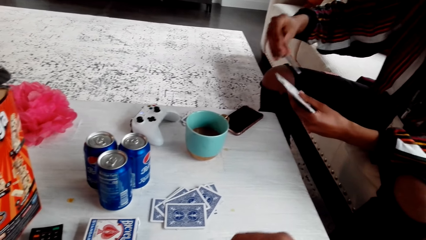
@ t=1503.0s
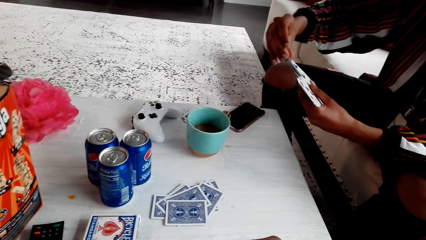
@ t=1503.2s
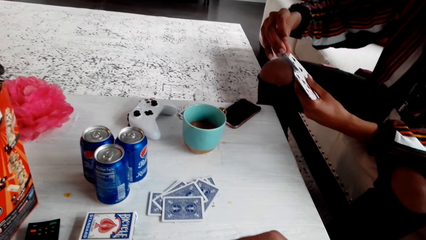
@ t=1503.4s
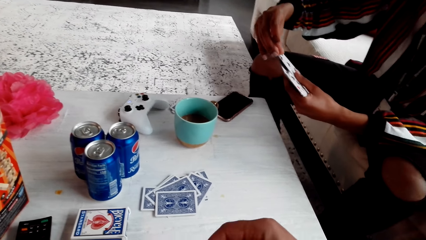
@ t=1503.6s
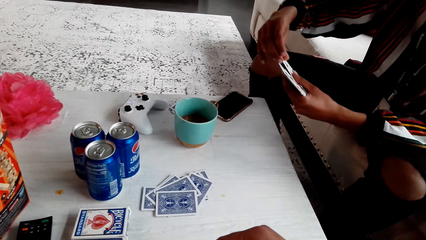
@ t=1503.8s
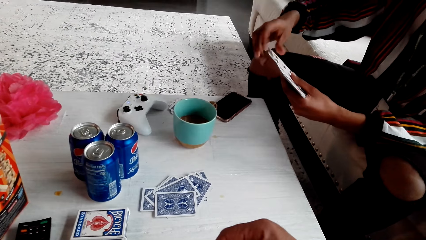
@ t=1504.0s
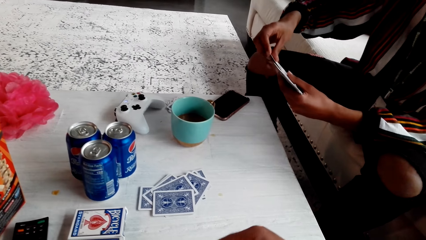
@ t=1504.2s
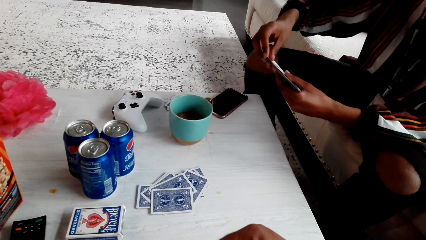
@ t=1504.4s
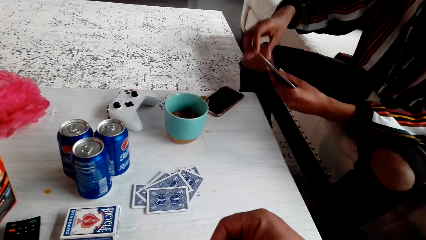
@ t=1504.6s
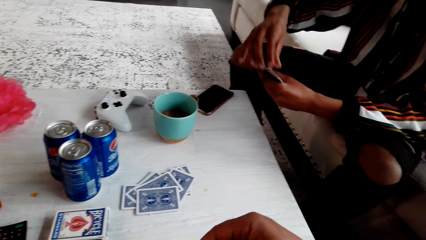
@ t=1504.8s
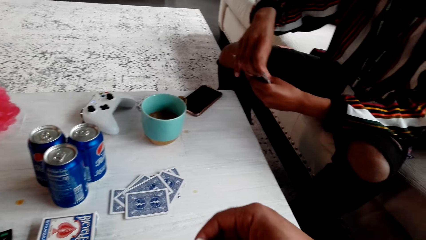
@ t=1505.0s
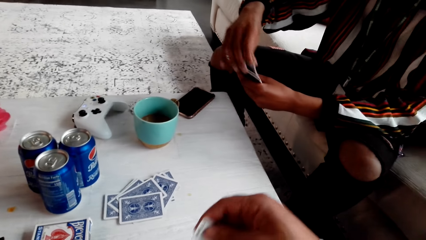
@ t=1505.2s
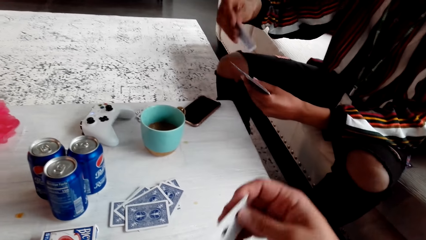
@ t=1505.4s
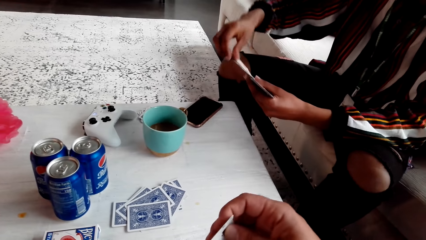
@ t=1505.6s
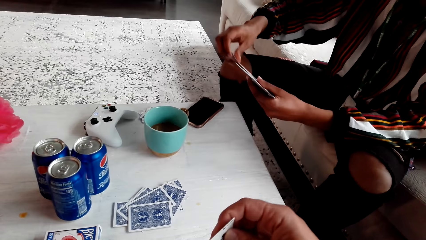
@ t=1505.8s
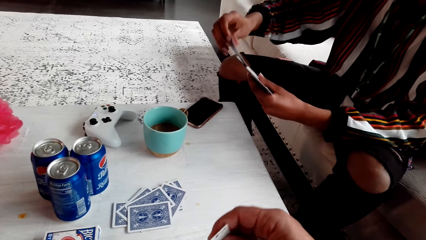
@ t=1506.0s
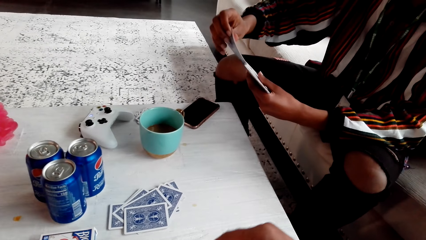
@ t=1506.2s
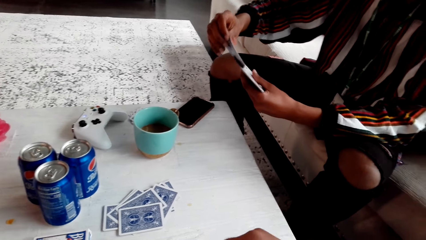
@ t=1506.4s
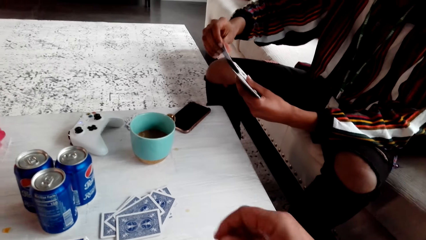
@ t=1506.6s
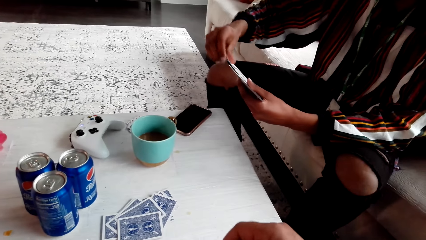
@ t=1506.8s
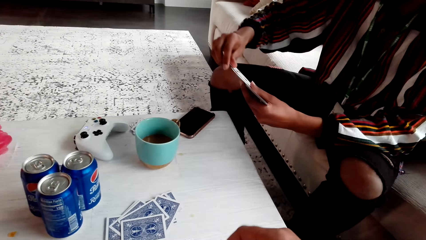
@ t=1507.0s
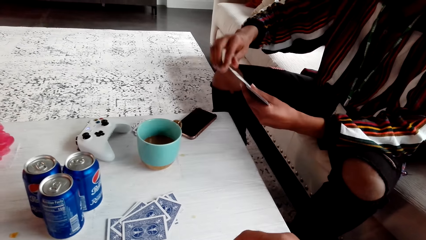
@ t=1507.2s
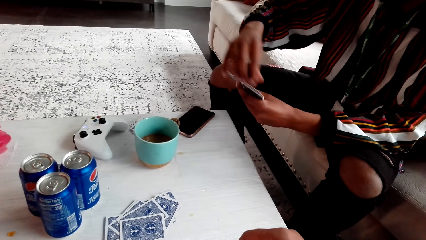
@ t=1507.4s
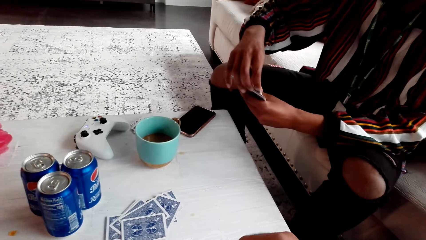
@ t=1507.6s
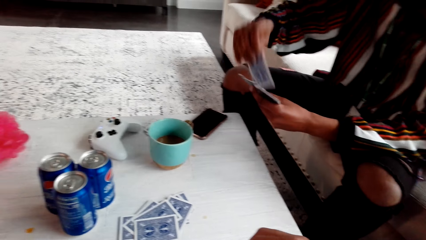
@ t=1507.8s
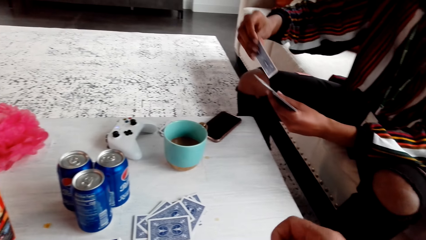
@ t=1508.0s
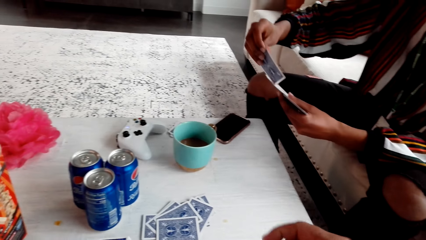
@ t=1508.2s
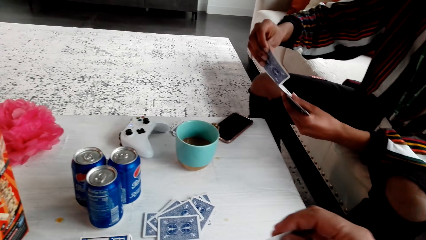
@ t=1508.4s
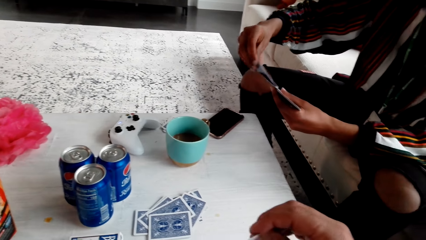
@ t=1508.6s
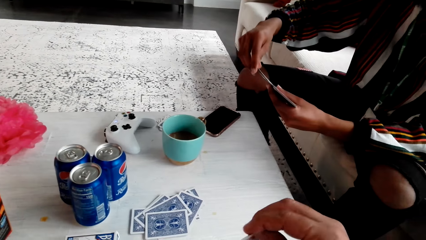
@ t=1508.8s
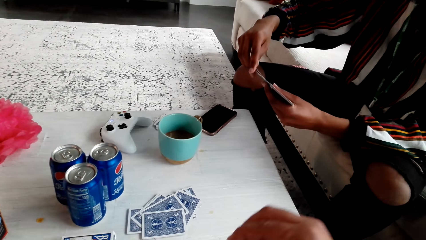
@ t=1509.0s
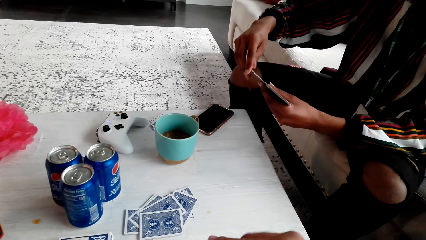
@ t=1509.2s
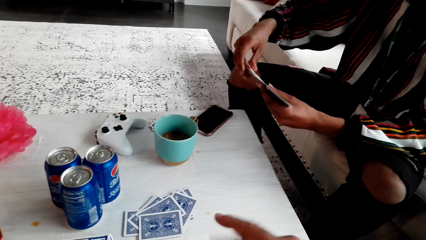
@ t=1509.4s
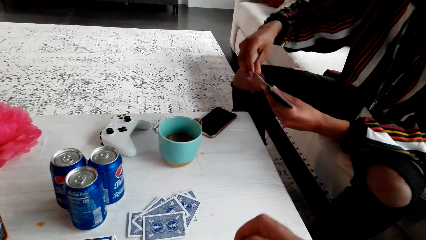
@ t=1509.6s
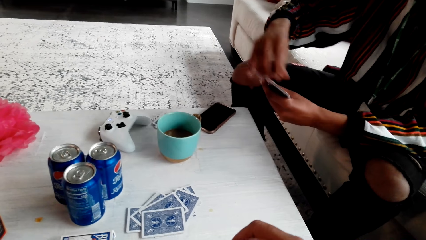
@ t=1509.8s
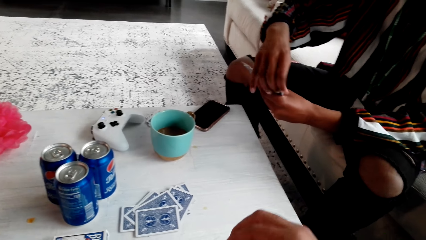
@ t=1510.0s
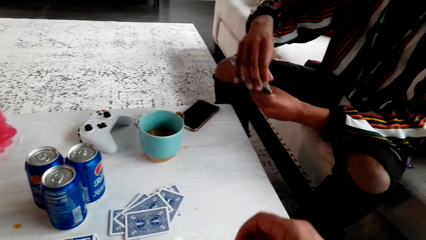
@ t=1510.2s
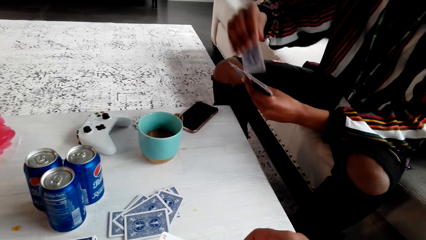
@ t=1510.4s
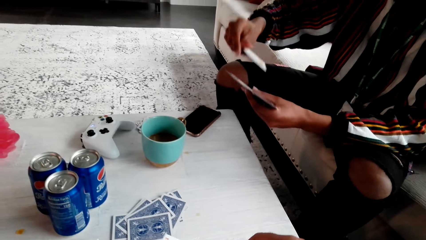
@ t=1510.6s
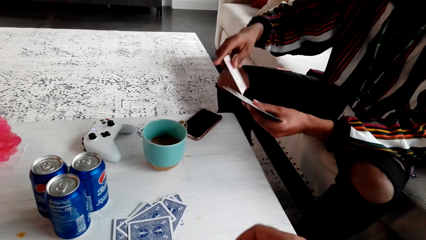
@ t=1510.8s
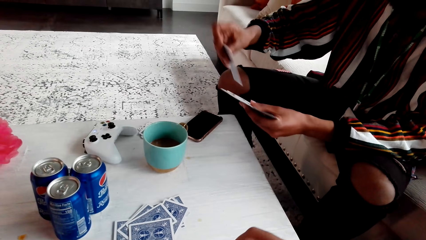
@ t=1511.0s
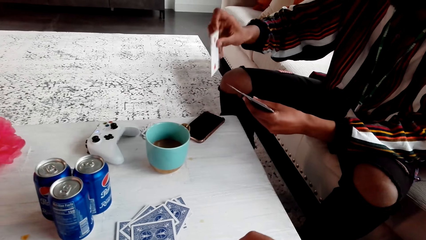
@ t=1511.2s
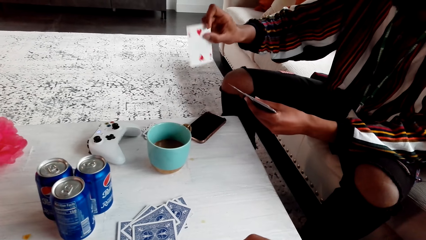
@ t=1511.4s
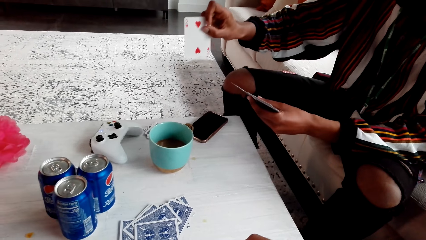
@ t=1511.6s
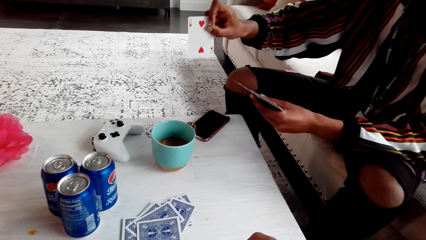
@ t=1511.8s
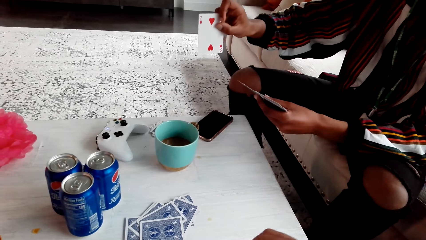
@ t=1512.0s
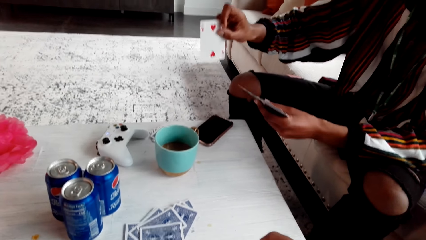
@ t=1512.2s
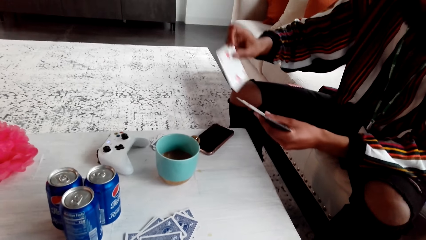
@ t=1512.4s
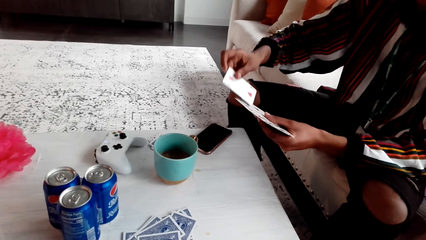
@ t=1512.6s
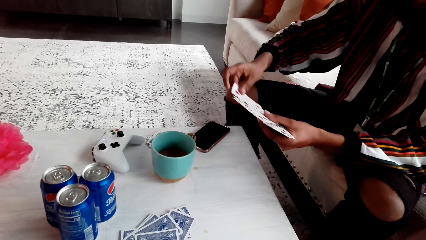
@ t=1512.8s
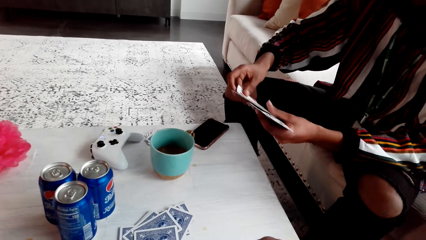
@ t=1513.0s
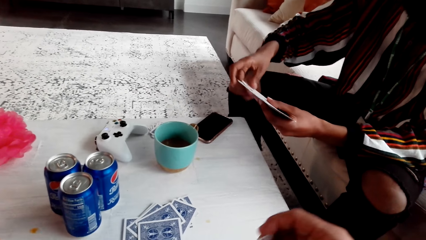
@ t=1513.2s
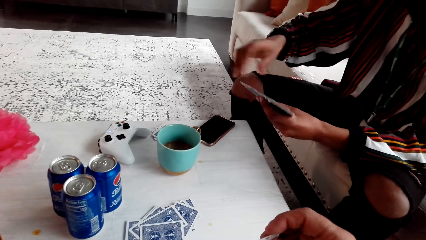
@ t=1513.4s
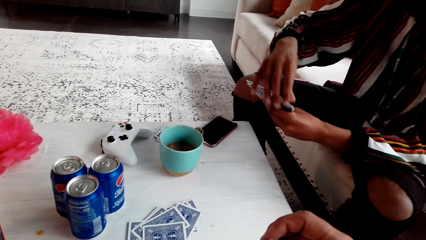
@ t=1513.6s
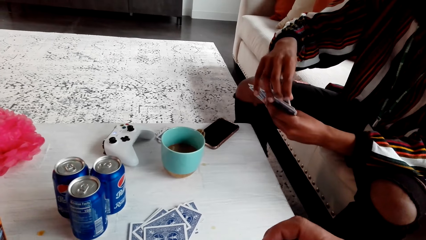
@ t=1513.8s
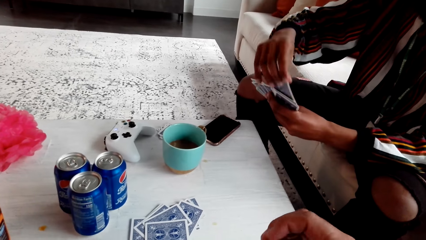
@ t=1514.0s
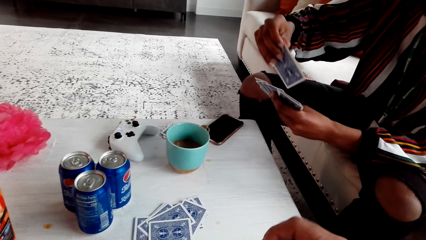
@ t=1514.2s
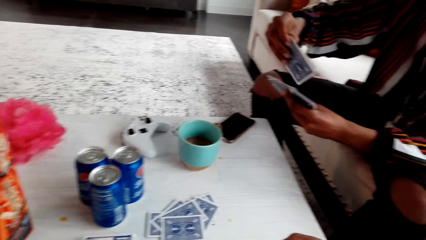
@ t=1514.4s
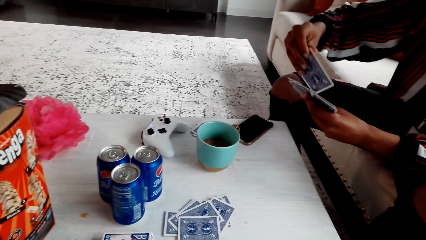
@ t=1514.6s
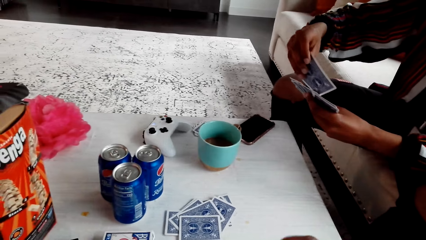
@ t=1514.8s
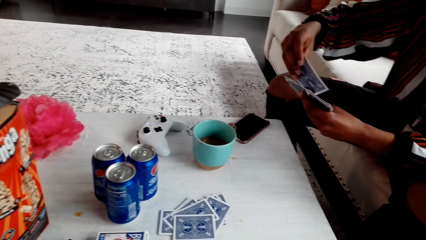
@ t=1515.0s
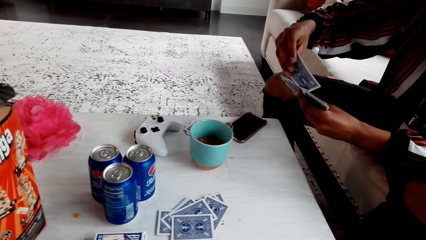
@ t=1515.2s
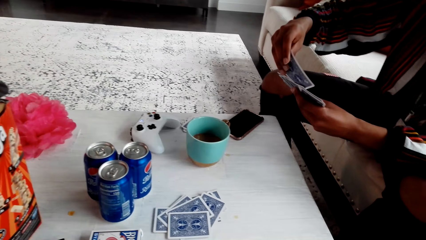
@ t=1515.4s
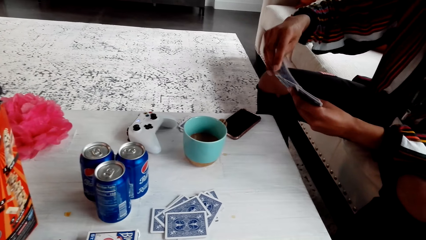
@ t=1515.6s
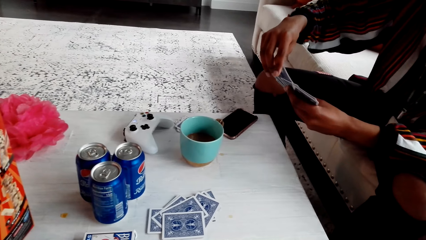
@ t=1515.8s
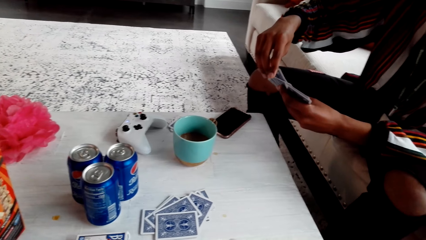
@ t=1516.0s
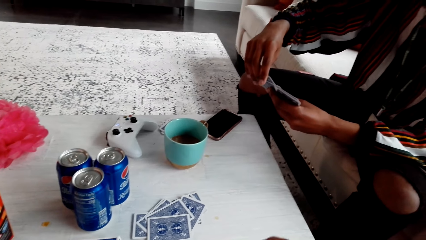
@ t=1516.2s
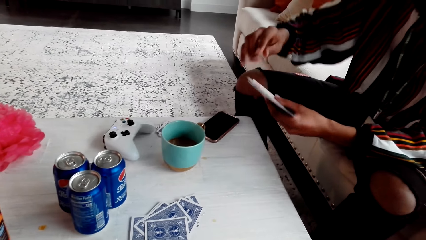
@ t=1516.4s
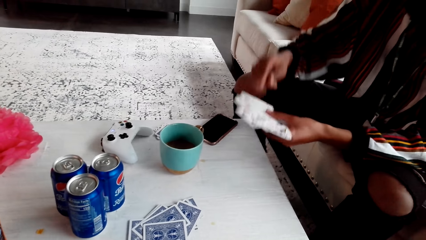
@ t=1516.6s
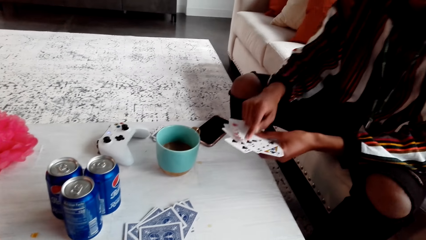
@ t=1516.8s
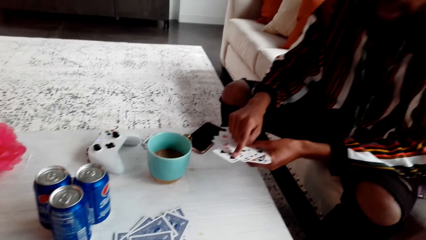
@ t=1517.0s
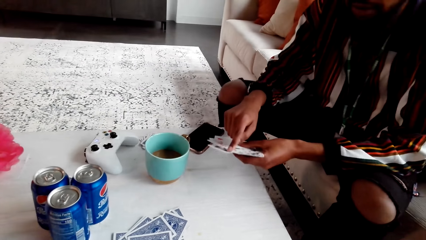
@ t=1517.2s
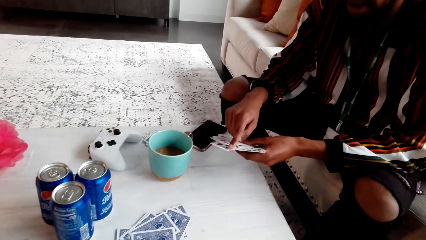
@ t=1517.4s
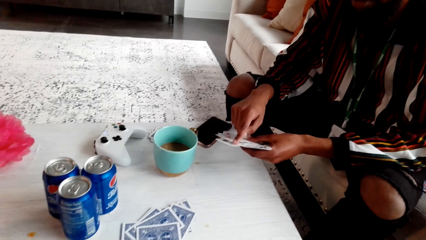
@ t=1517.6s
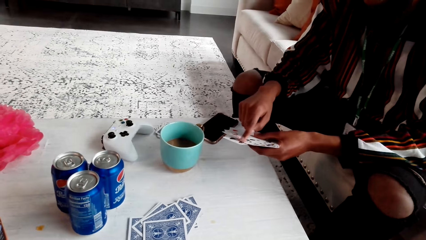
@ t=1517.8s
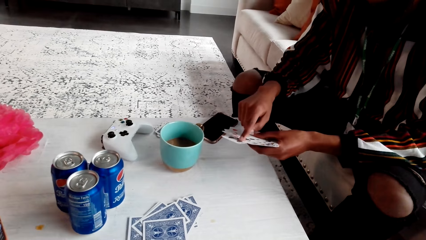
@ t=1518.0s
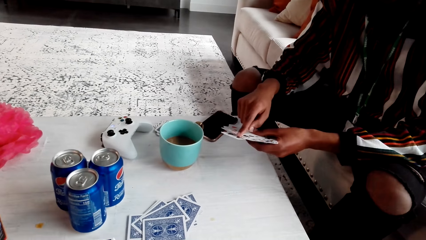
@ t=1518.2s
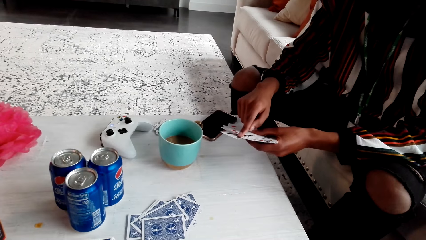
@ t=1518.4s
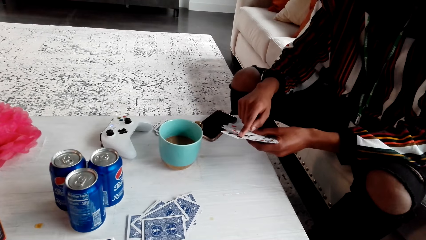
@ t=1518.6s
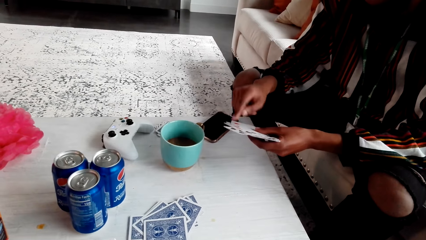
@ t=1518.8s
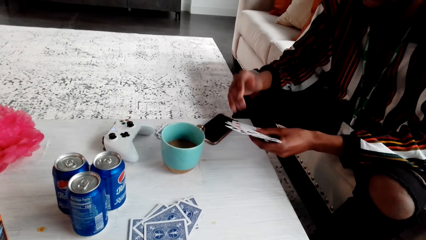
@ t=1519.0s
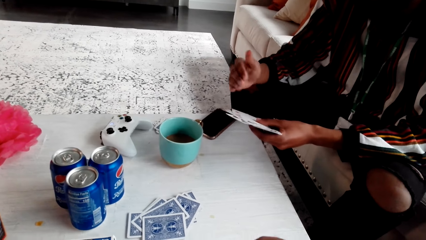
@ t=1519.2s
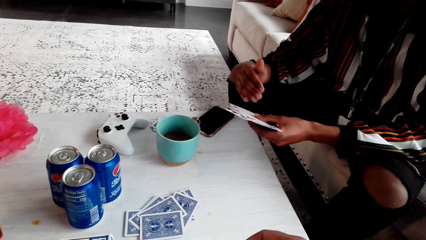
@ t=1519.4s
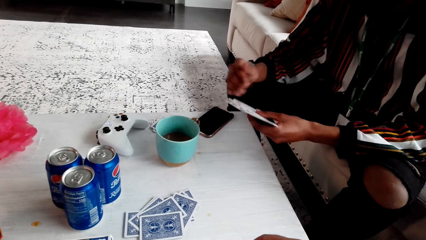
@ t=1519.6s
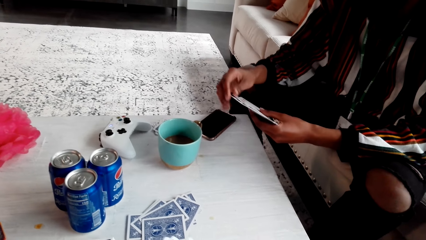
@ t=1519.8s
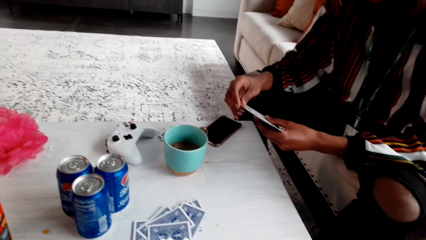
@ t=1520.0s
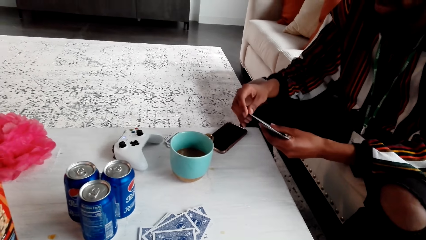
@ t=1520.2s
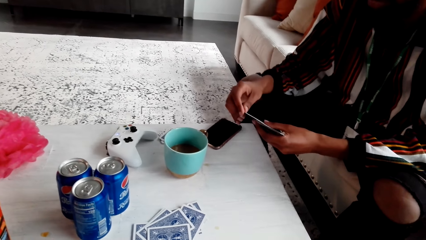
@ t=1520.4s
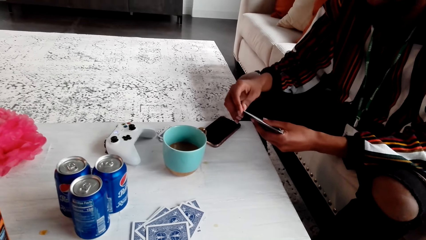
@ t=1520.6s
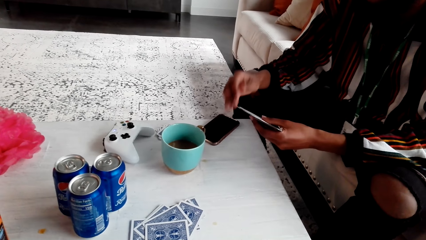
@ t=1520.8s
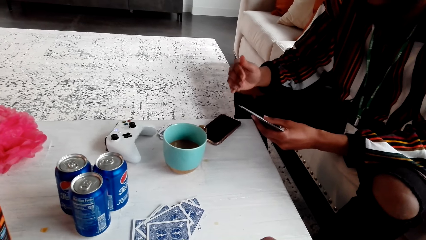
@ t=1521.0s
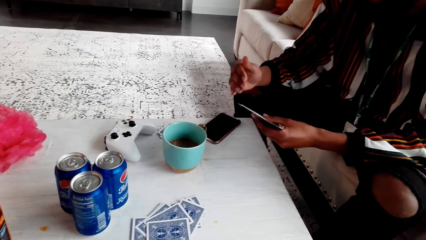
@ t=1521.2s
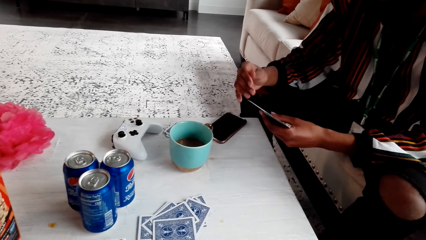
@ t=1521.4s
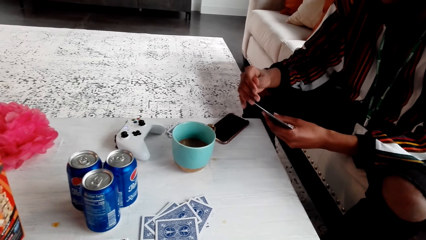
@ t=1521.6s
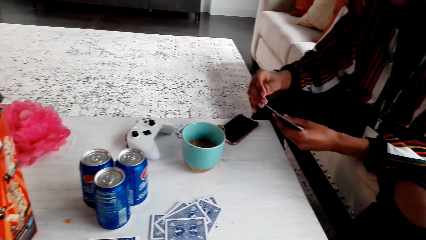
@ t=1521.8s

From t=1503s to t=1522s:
The camera wearer moves cards. A man mixes the cards. The man holds a card. The camera wearer mixes the cards. The man points at a card, gestures and speaks to the camera wearer.
